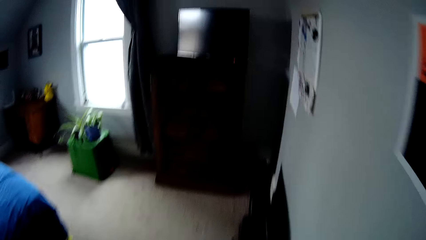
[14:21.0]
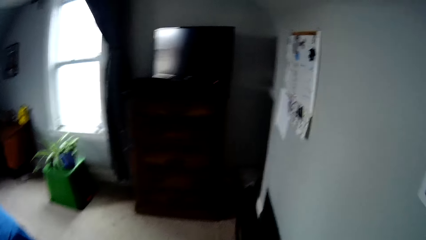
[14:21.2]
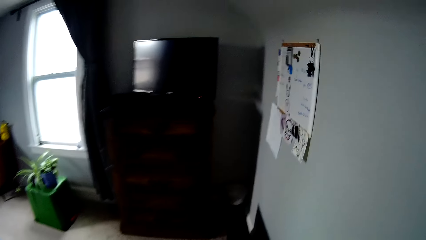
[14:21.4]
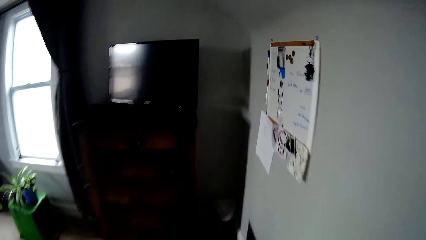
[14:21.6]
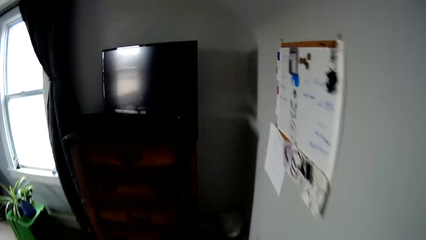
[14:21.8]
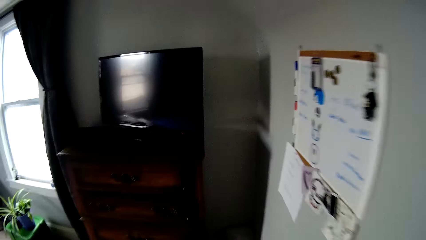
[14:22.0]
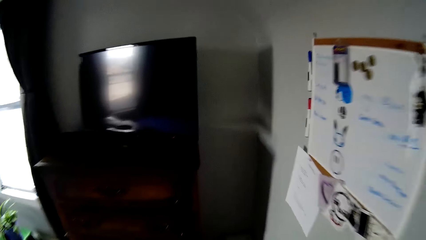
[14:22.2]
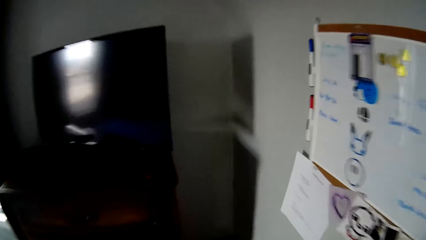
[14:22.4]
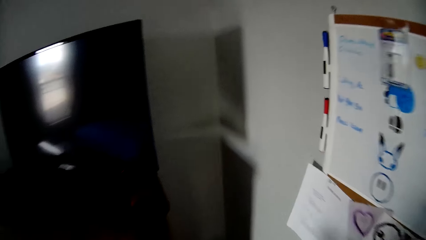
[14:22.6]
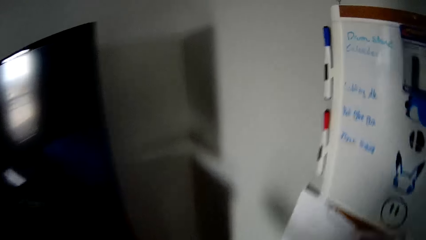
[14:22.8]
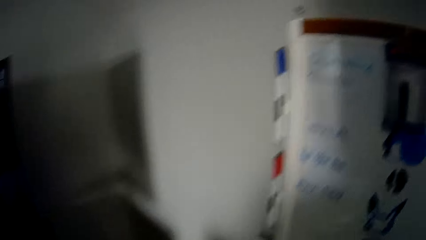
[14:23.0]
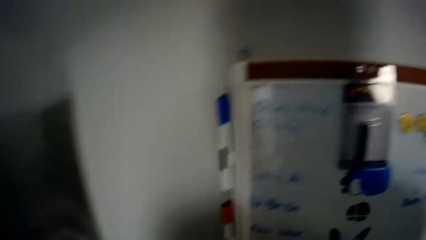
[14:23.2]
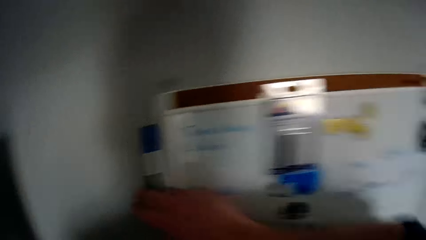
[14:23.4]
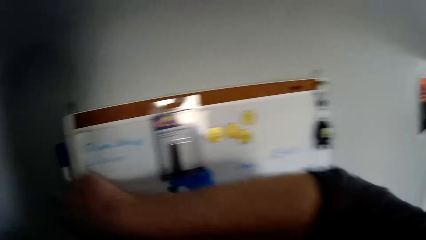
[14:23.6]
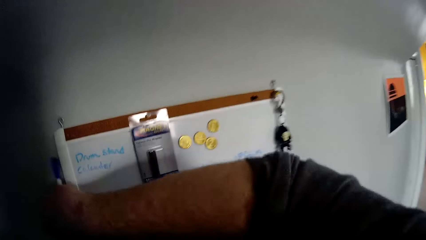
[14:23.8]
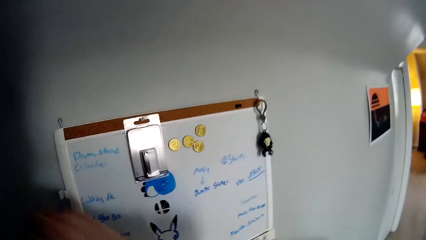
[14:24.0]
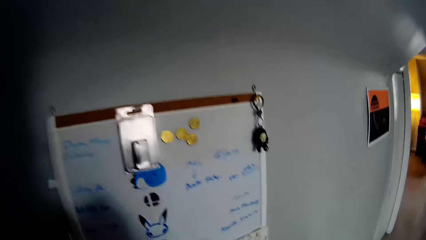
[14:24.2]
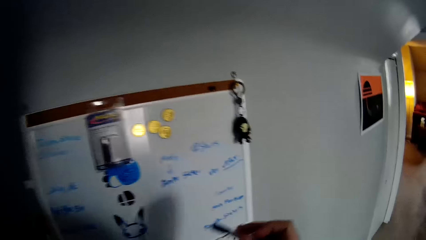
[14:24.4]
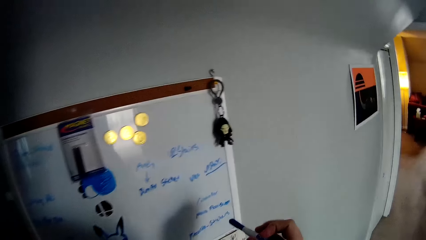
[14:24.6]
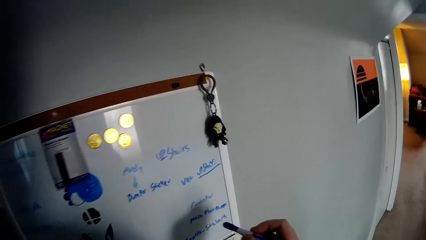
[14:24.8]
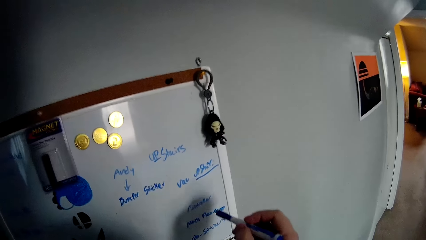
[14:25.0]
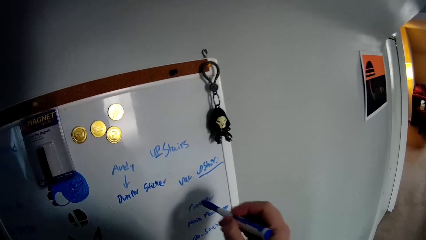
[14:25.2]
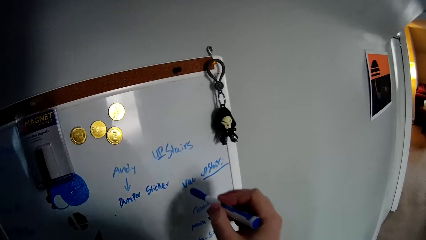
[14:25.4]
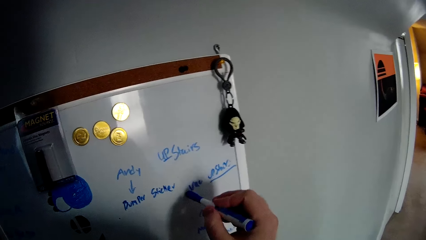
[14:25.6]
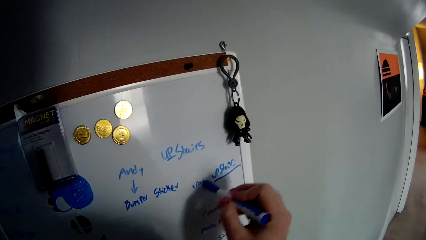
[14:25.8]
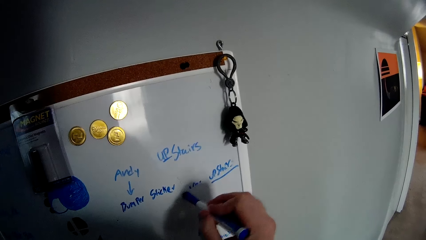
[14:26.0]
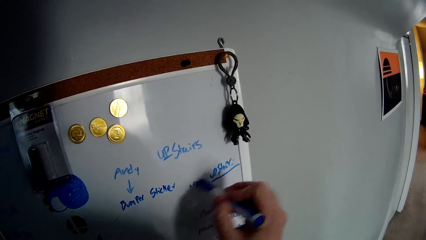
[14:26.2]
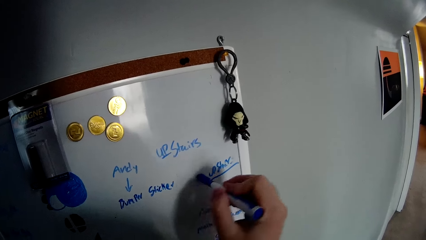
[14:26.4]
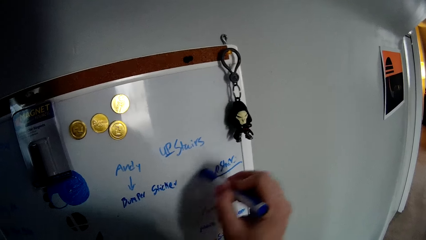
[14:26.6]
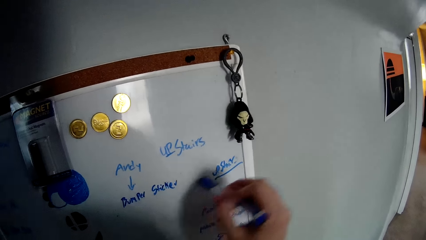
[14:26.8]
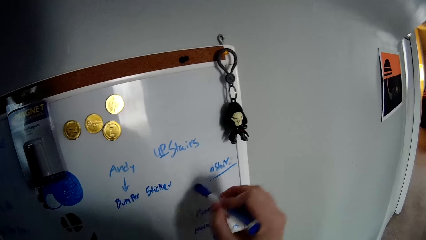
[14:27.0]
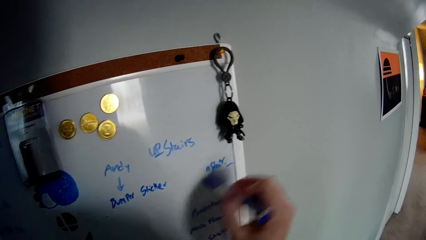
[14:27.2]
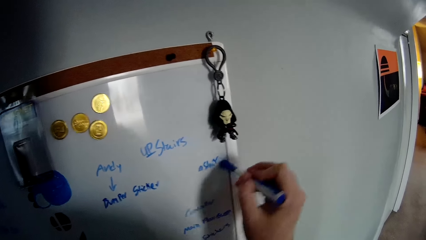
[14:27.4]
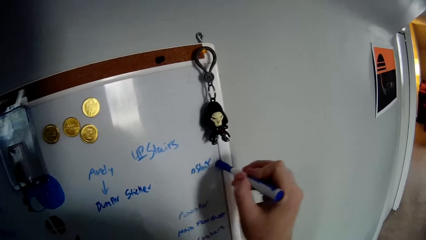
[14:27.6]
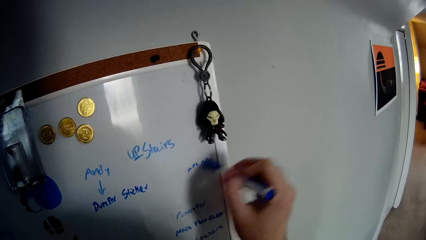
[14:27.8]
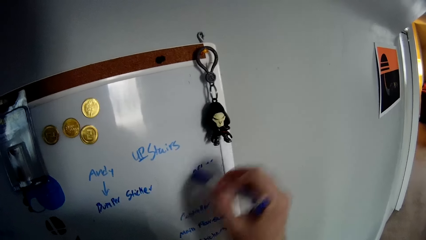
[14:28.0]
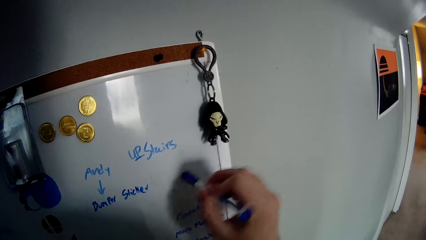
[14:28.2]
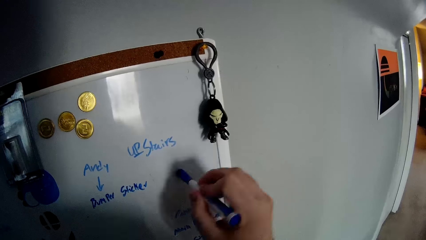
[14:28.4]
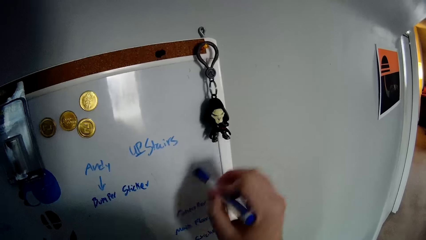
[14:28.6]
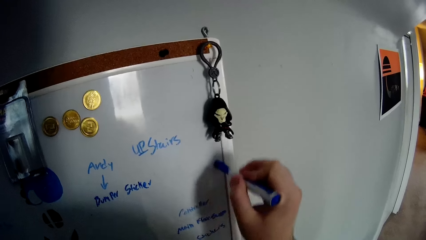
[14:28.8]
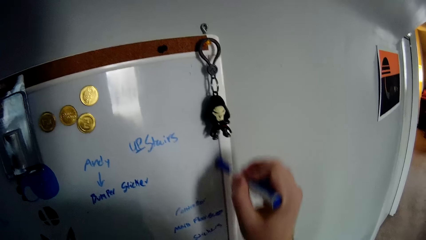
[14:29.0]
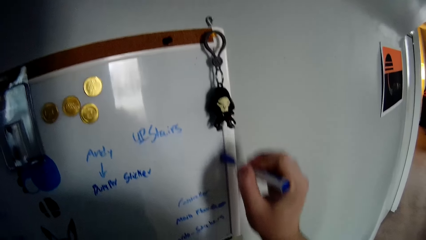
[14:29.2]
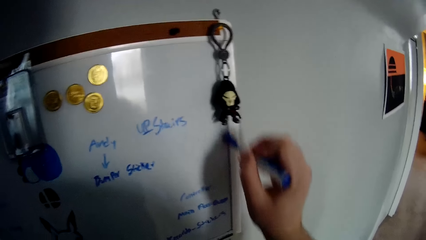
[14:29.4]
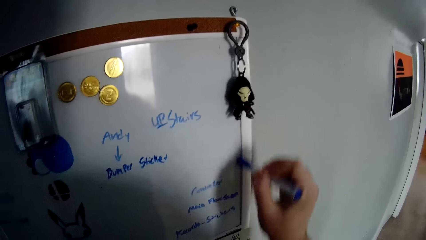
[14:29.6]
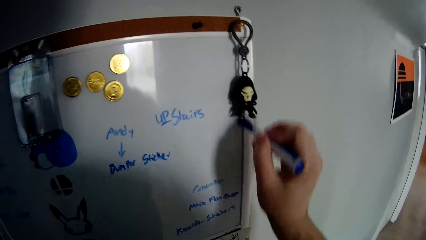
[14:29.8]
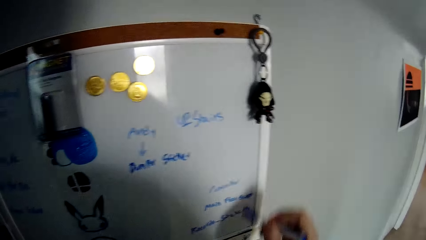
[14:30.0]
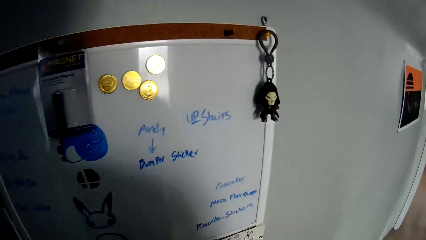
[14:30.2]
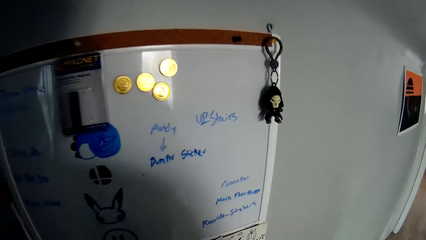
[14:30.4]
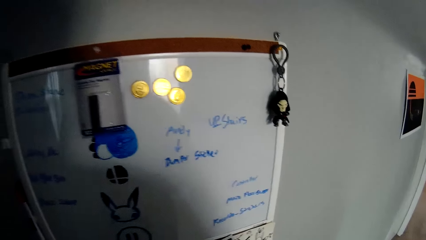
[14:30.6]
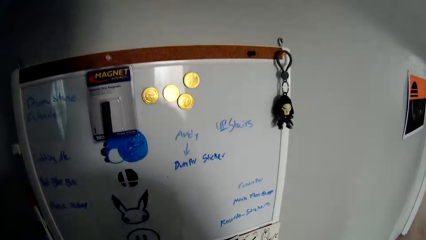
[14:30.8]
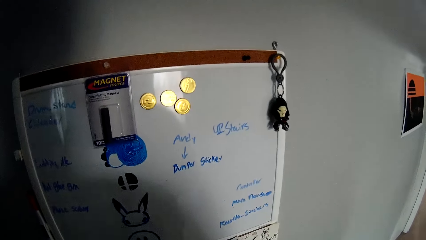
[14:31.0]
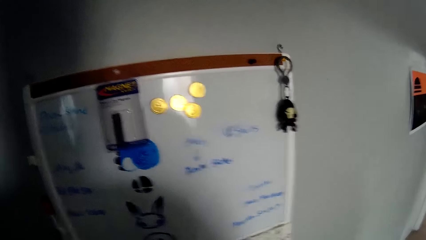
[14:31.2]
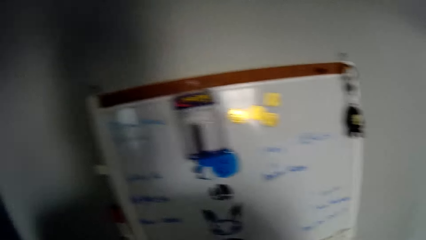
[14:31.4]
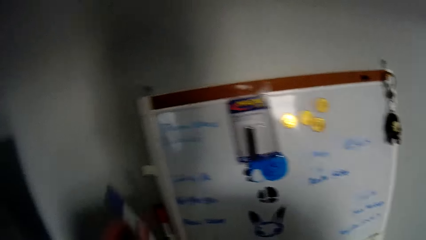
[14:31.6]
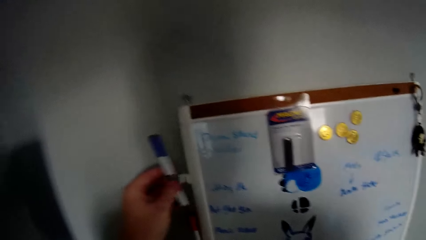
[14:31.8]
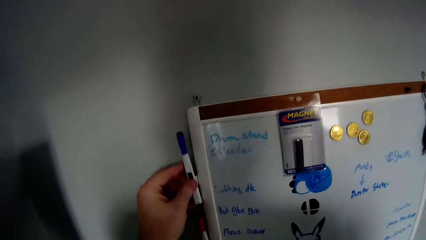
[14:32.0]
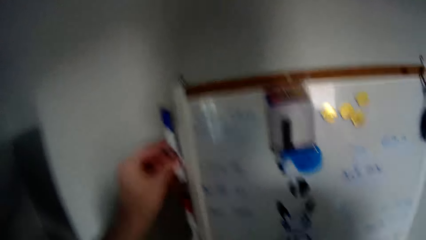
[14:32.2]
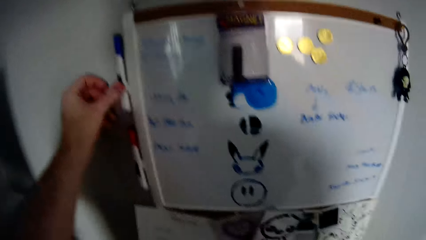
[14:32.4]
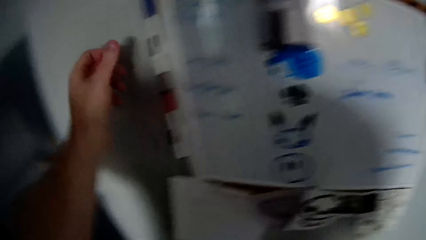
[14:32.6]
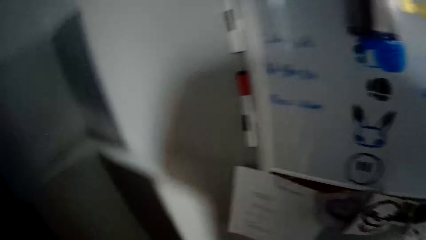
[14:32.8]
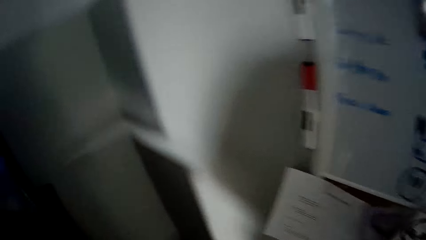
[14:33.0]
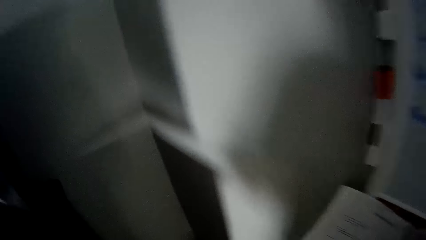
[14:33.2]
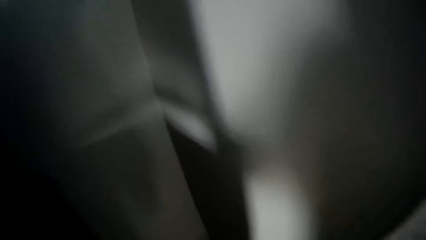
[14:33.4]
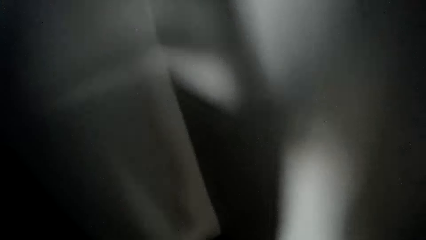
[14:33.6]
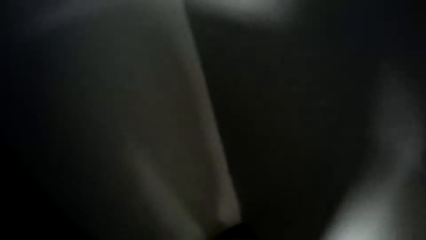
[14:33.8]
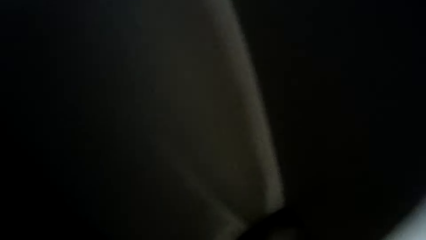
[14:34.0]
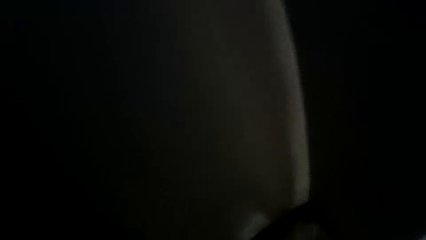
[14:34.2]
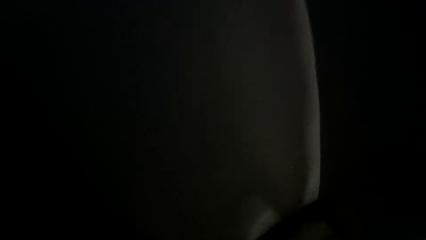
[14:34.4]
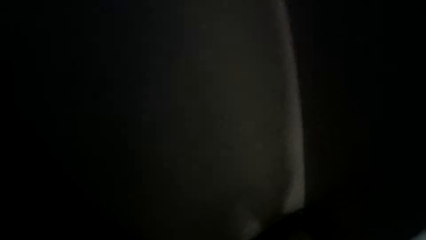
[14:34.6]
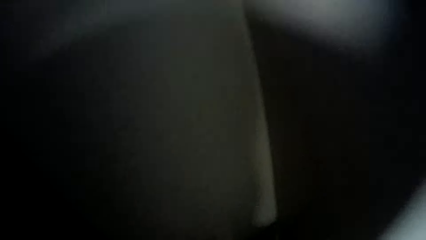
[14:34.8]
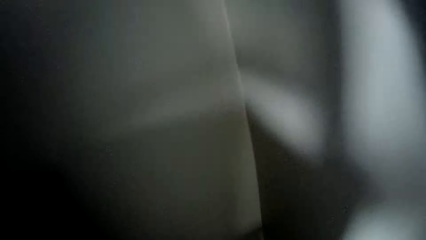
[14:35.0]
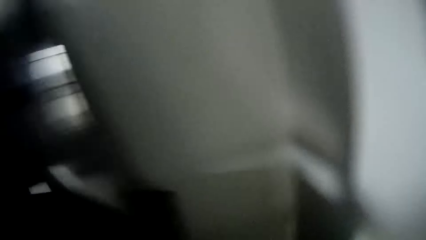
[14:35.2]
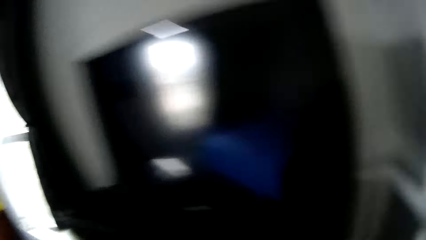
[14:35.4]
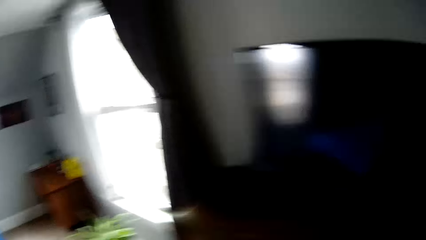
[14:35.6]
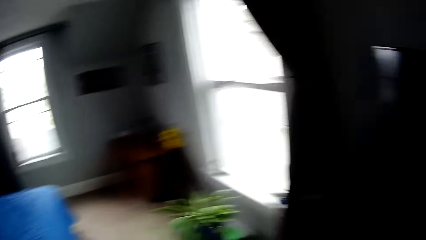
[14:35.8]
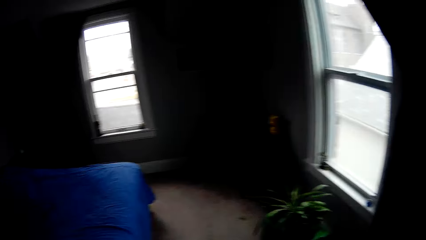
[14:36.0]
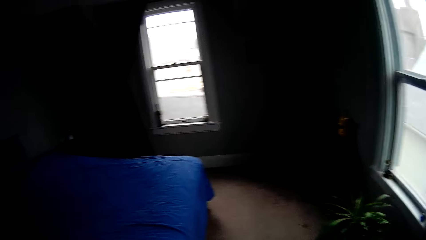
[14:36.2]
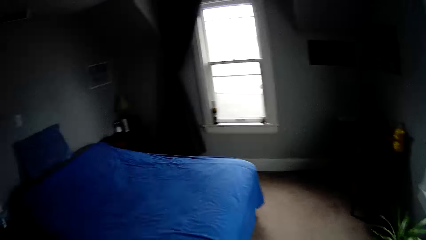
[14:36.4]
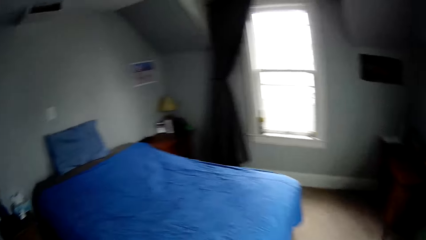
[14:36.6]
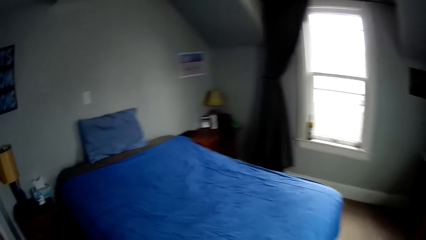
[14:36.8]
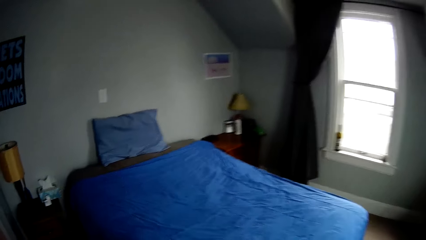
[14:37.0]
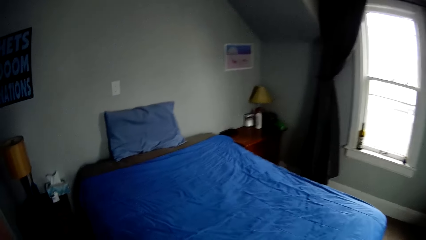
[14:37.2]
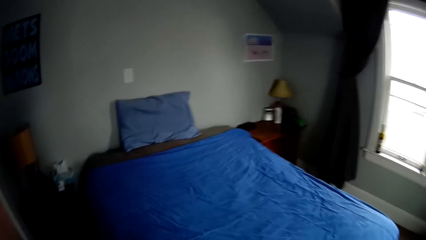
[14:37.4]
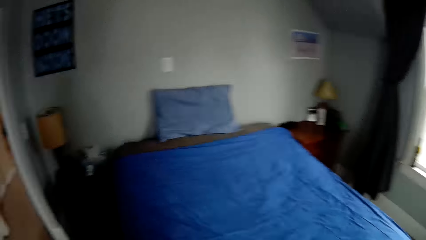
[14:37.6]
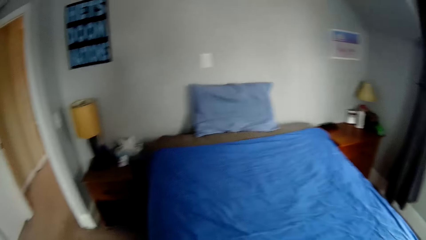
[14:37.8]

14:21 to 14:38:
The camera wearer walks around the house. They pick up a marker pen. They erase the writing on the board. They pick up something. They place the marker pen on the whiteboard. They bend down and pick up a dustbin. They stand up. They walk around the house.
